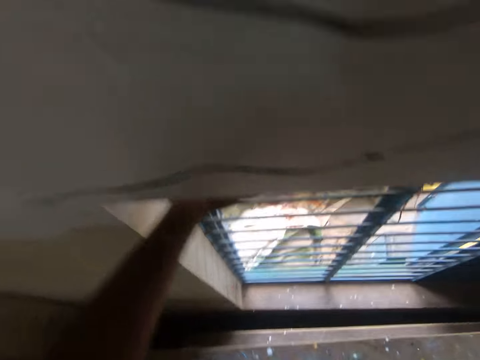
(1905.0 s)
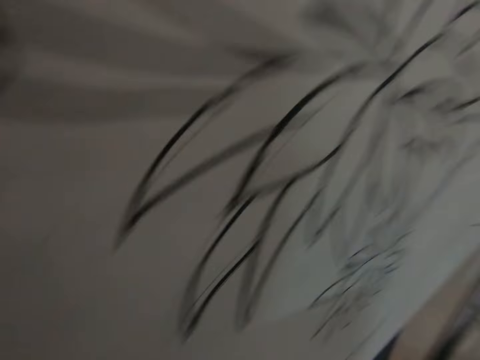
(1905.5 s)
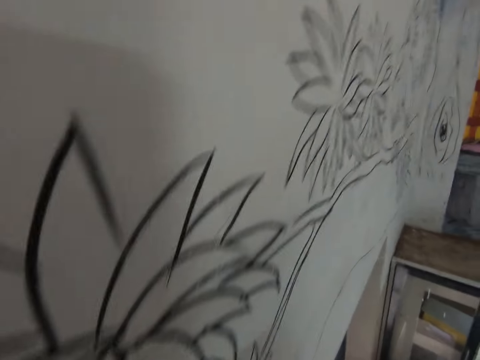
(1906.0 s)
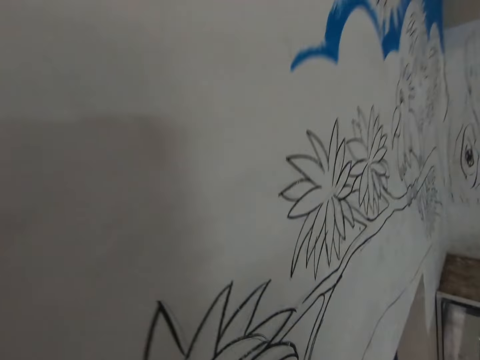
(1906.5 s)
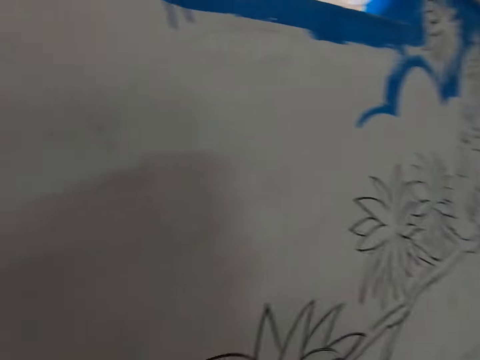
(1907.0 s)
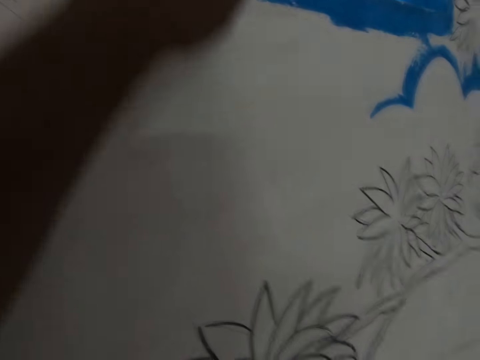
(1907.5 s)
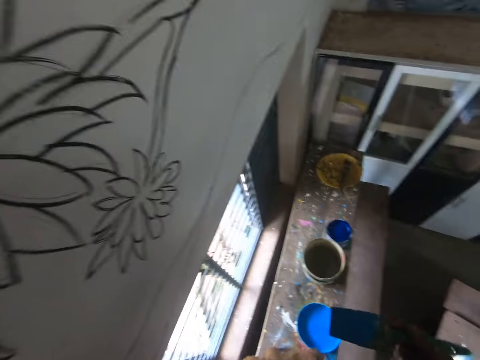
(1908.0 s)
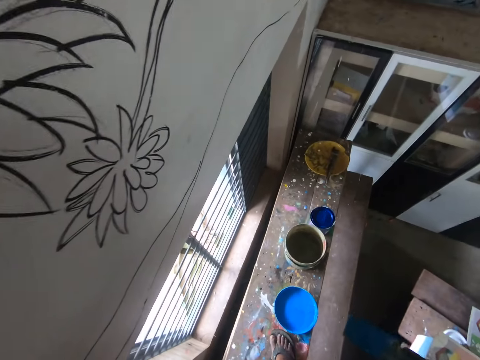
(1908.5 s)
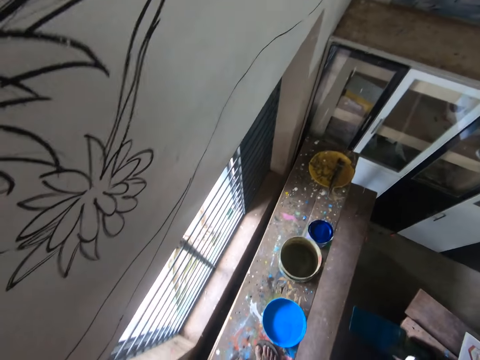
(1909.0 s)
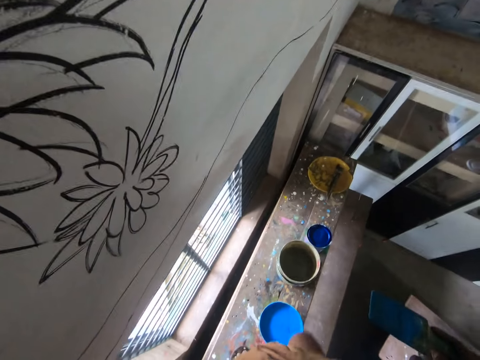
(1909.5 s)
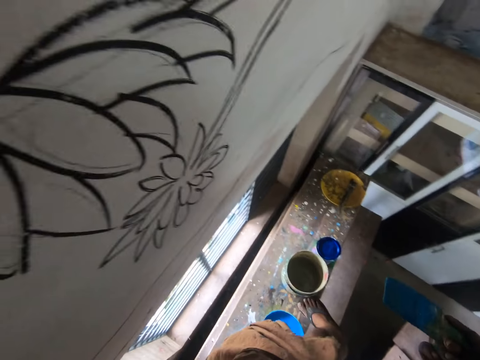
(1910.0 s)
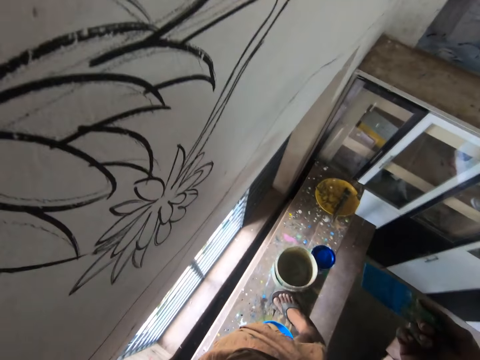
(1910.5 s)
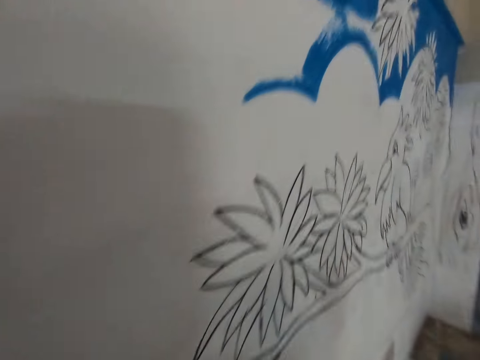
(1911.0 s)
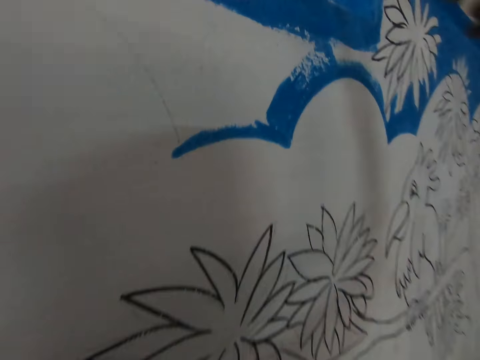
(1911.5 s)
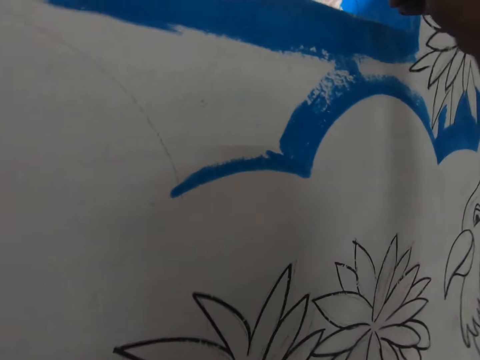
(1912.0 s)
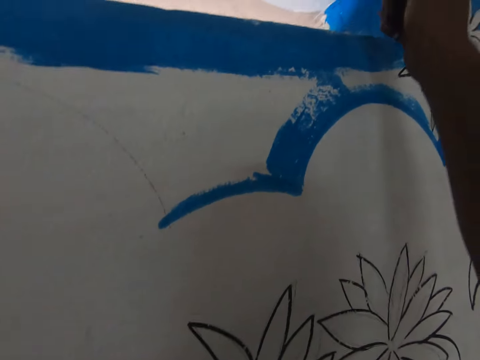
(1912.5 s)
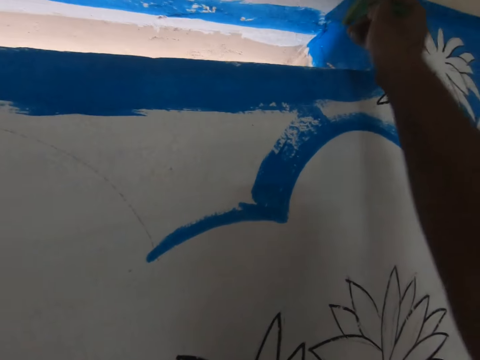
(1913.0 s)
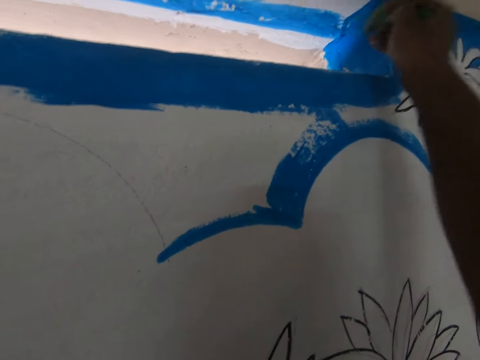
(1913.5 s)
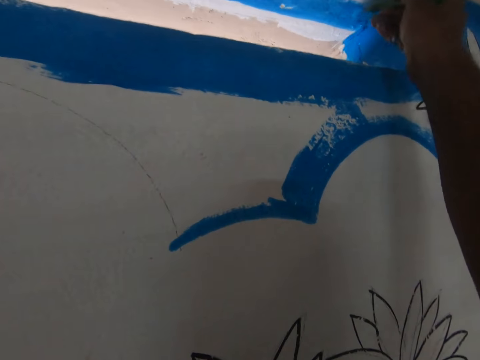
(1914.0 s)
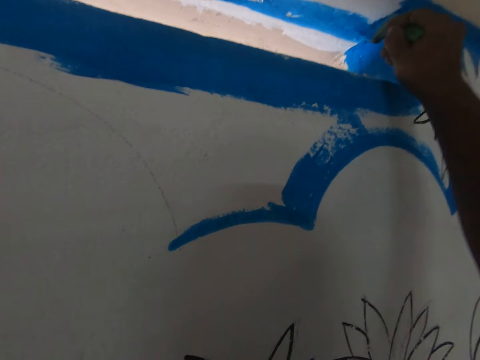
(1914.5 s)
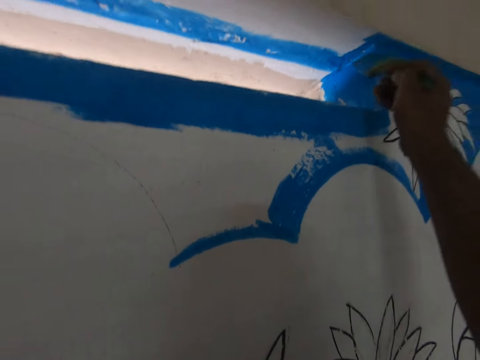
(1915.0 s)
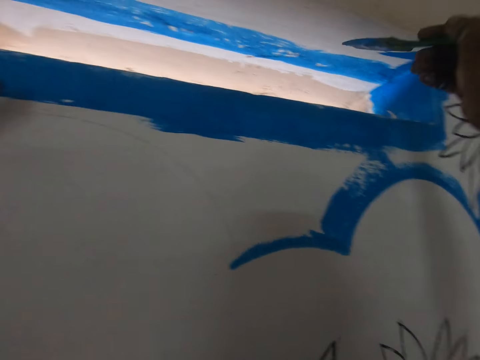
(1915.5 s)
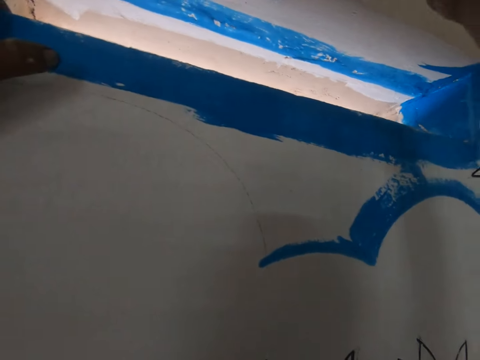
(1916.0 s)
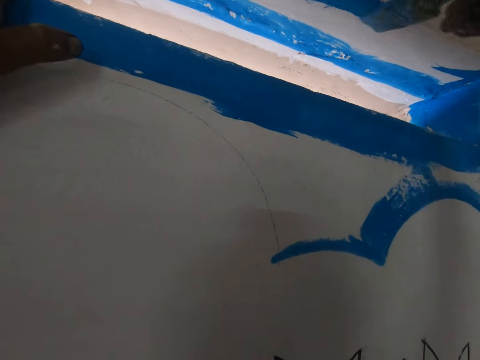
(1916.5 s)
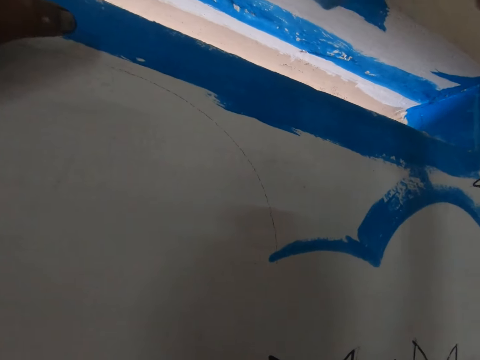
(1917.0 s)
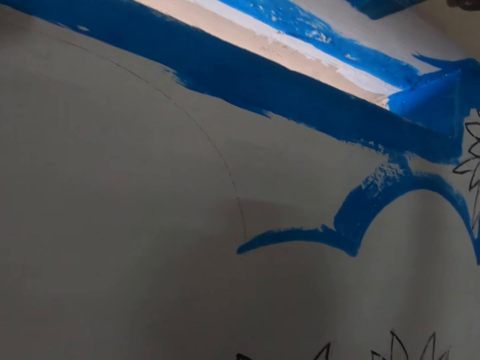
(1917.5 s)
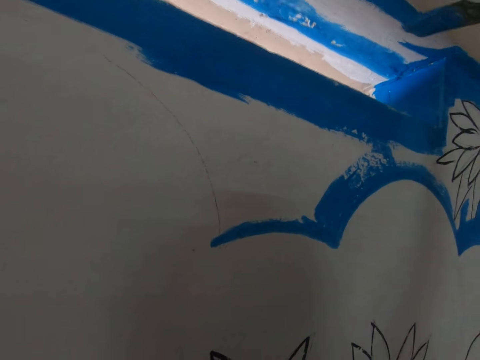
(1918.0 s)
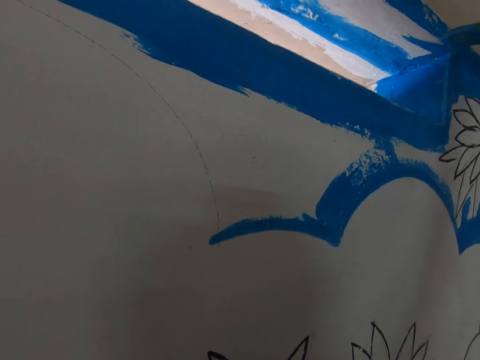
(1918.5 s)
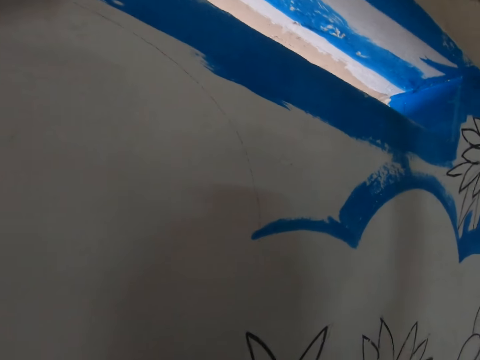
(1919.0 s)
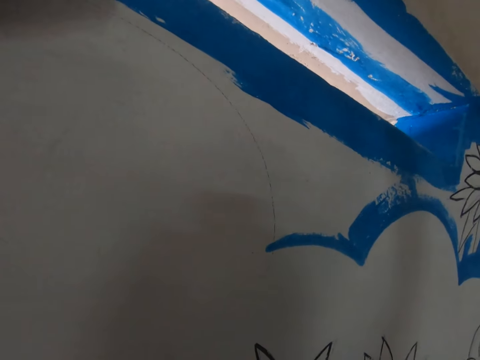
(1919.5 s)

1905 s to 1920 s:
The camera wearer holds a window. They rise up. They touch the wall. They raise the left hand up. They look at the paint. They step on the bench. They push the bucket with the right leg. They paint the wall.

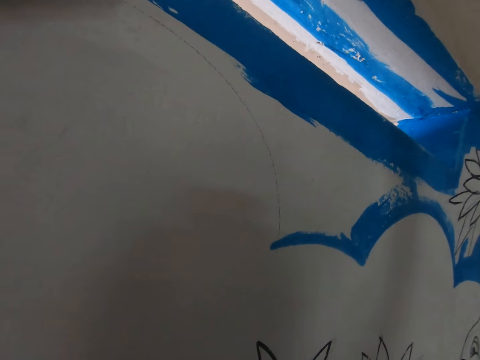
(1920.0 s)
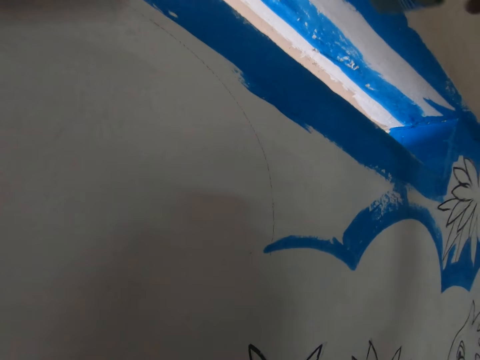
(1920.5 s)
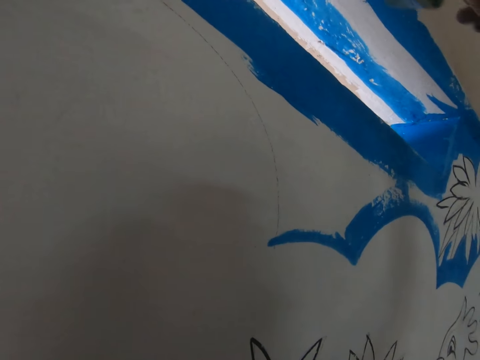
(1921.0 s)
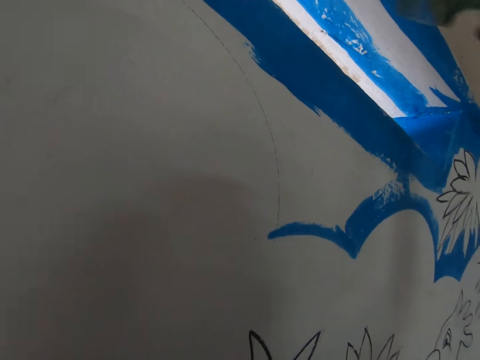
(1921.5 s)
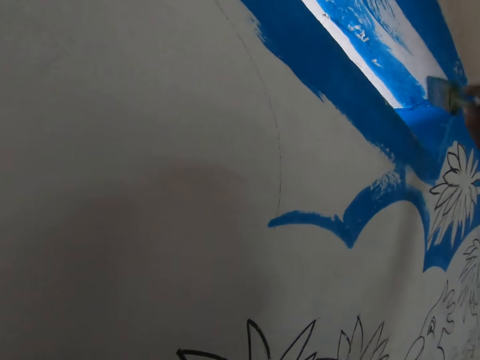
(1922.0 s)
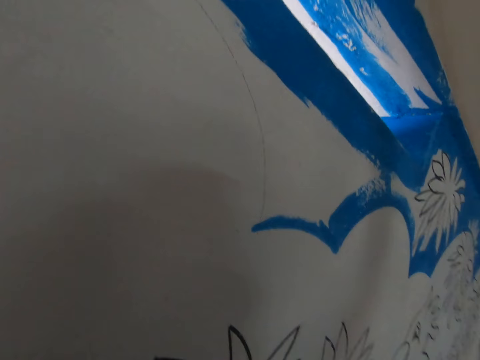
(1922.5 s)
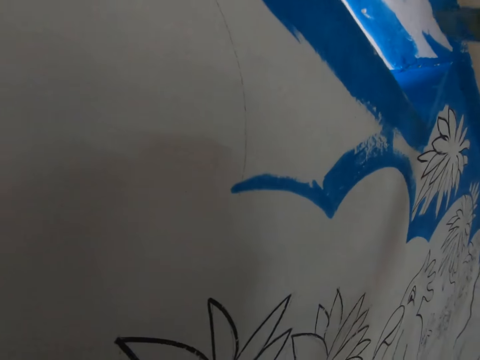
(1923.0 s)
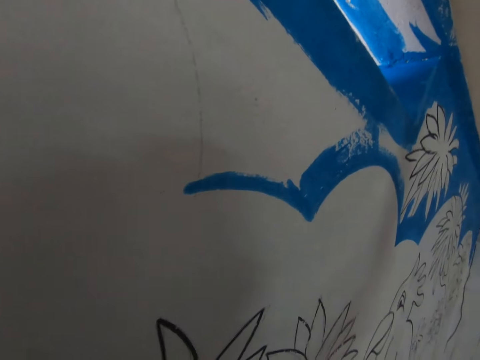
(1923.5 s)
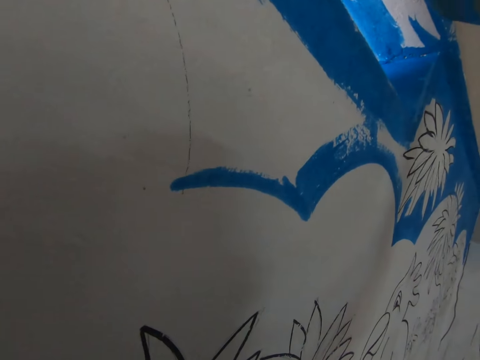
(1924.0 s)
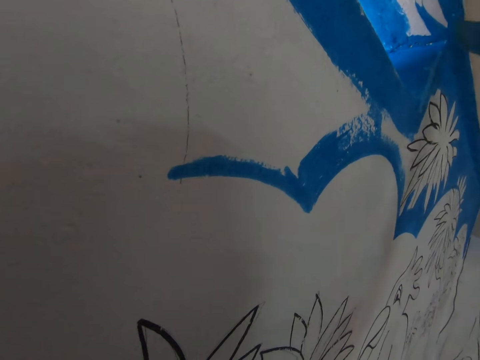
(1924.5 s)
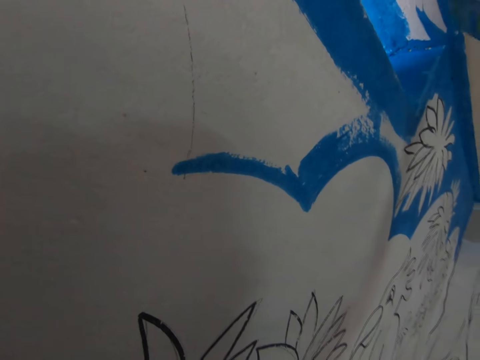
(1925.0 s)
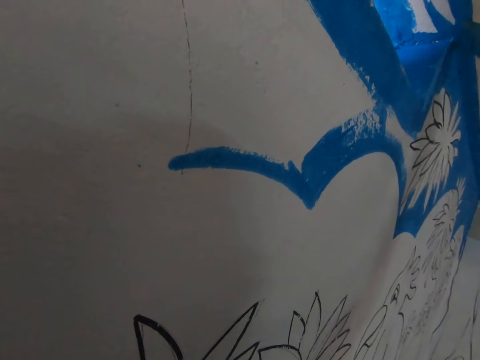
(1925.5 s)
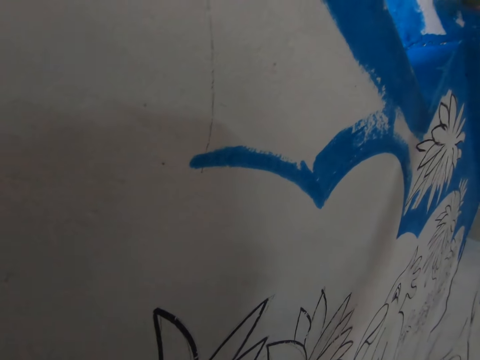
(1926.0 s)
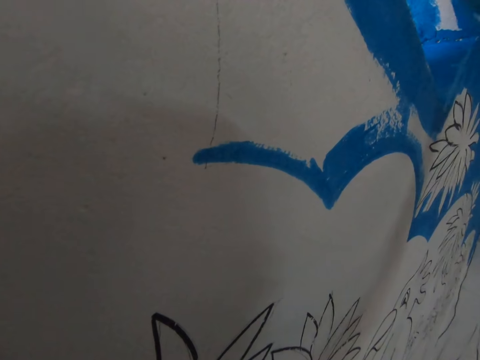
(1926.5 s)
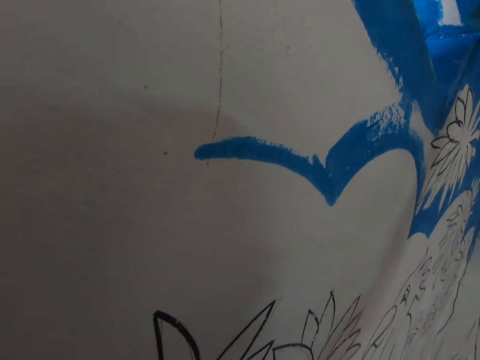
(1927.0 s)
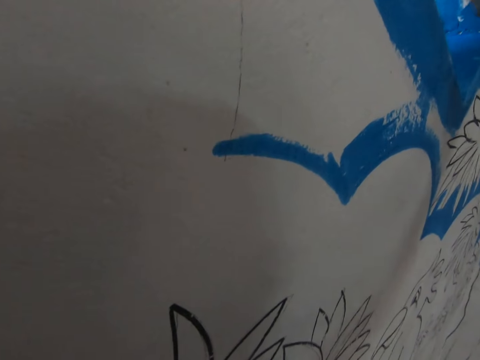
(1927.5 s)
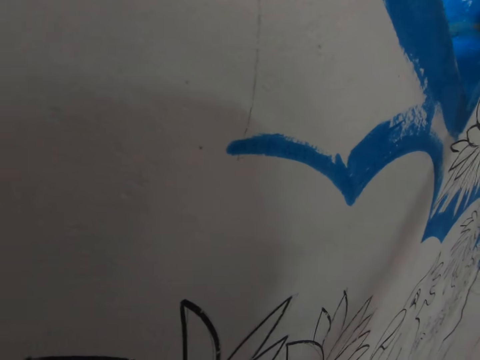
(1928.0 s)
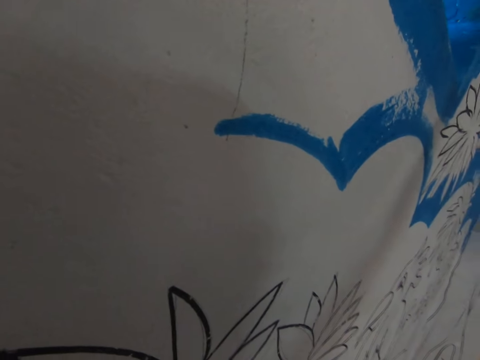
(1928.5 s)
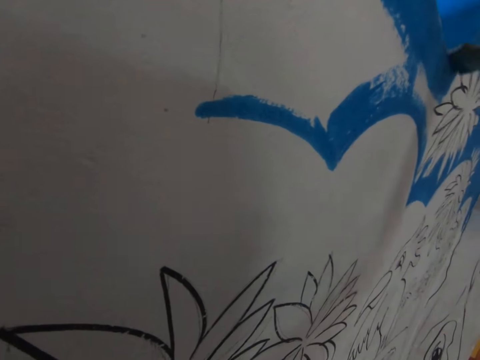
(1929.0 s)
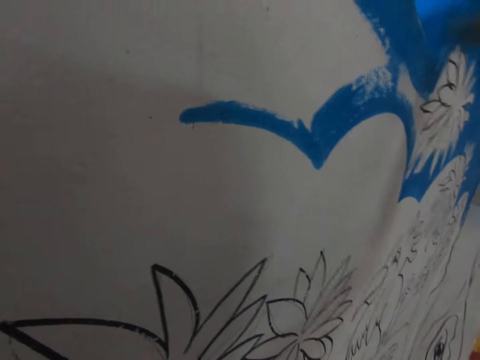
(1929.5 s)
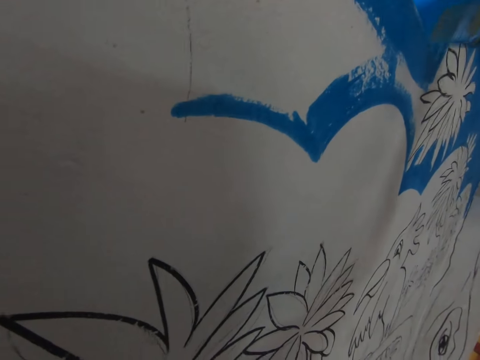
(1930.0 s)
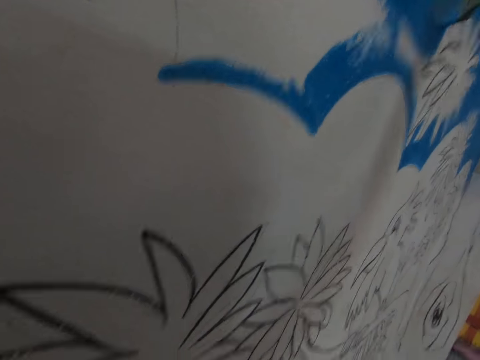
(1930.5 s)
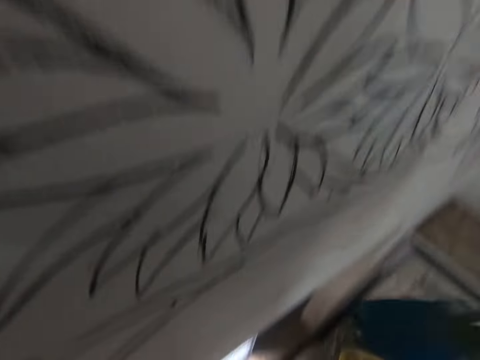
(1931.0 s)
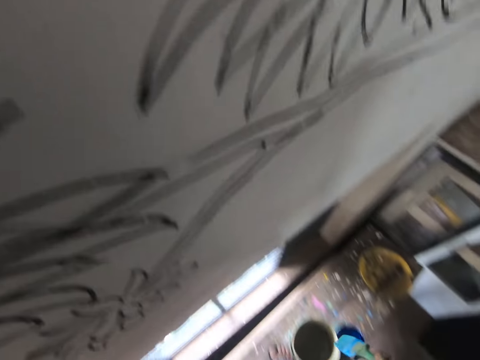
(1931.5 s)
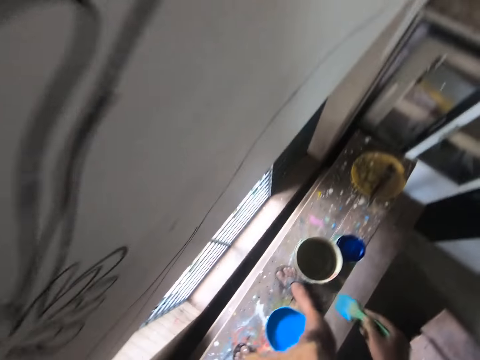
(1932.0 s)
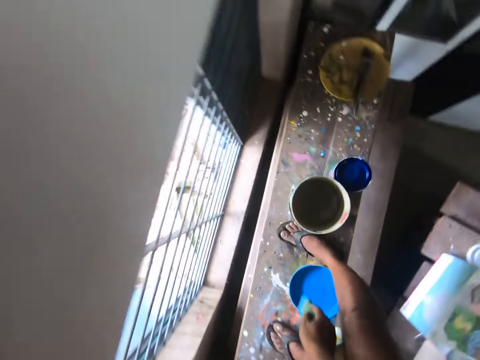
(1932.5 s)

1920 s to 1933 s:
The camera wearer bends.
